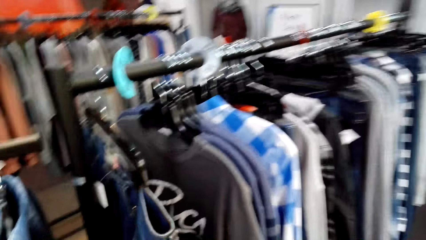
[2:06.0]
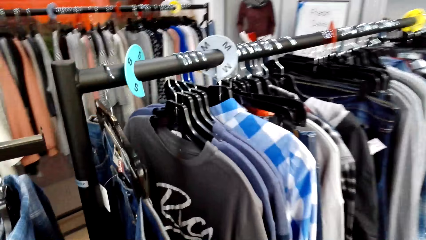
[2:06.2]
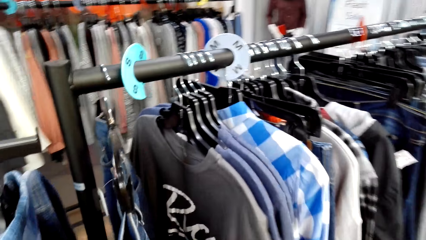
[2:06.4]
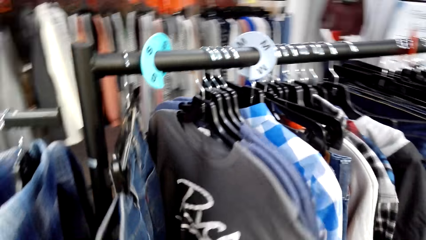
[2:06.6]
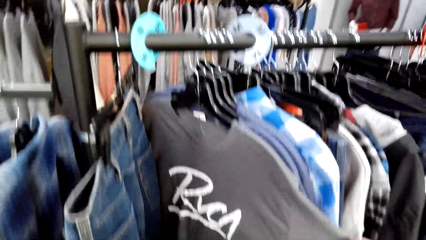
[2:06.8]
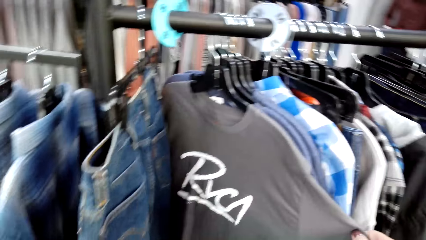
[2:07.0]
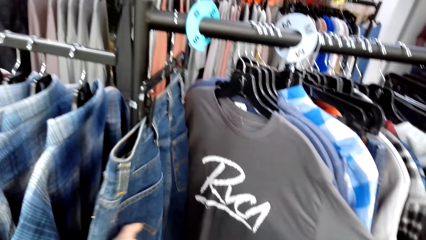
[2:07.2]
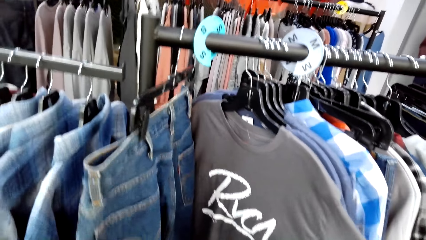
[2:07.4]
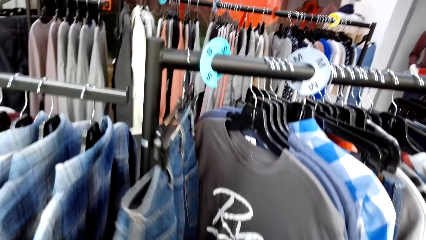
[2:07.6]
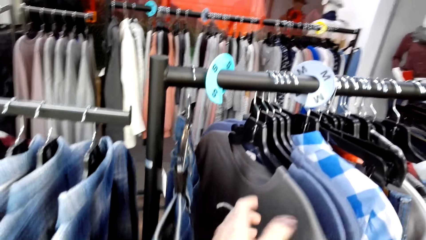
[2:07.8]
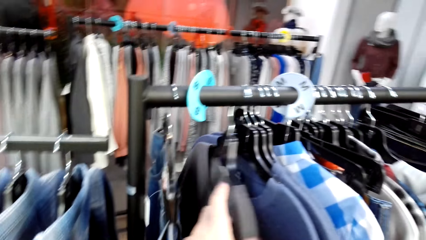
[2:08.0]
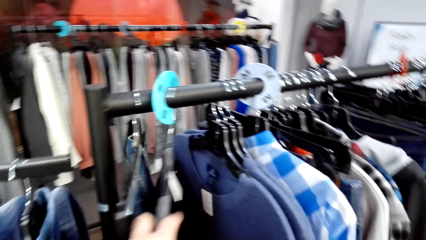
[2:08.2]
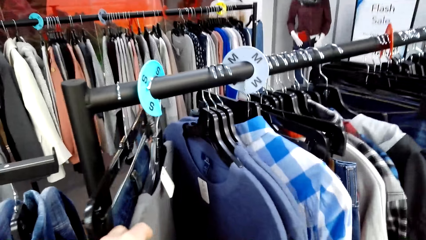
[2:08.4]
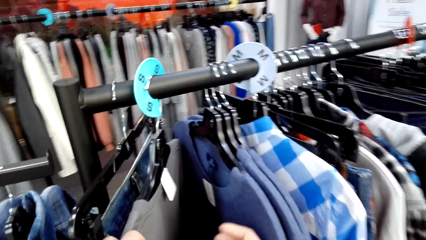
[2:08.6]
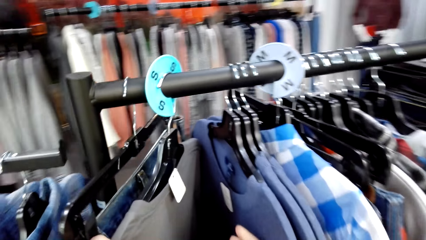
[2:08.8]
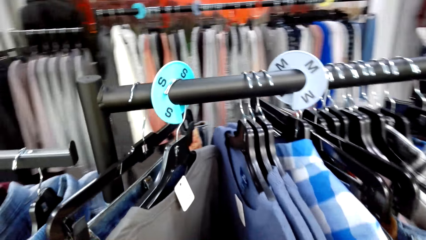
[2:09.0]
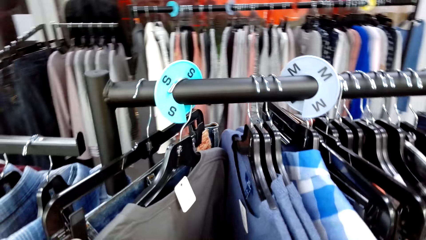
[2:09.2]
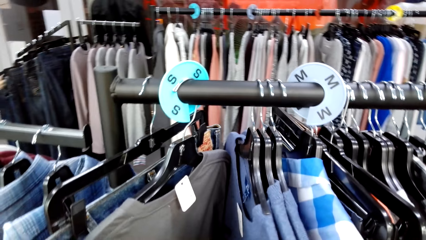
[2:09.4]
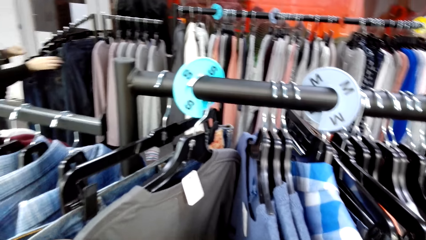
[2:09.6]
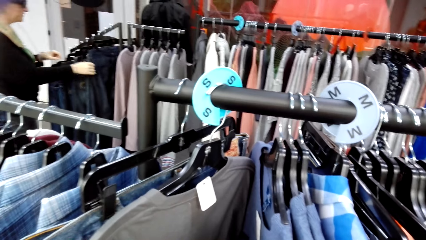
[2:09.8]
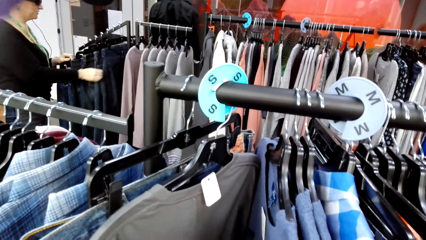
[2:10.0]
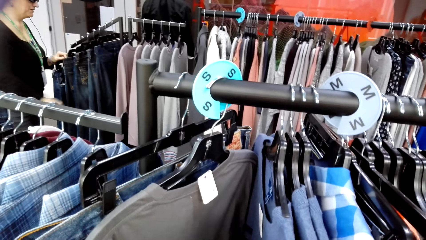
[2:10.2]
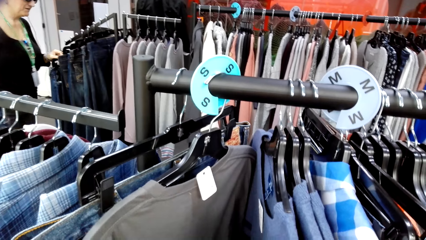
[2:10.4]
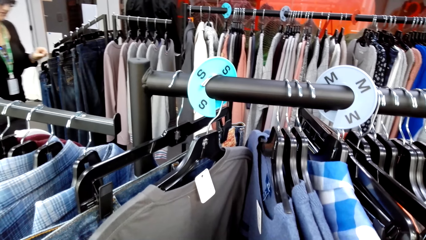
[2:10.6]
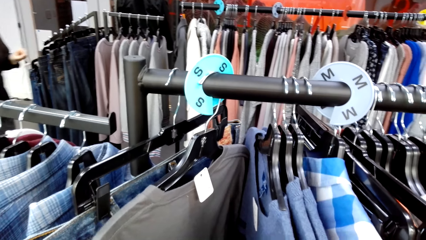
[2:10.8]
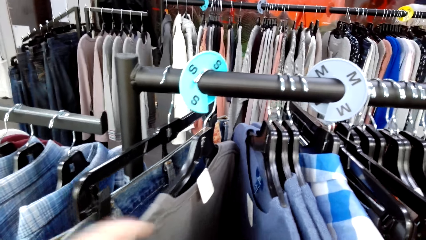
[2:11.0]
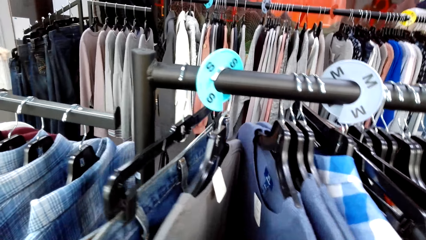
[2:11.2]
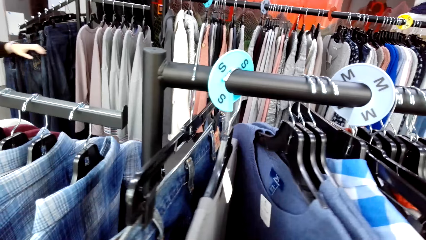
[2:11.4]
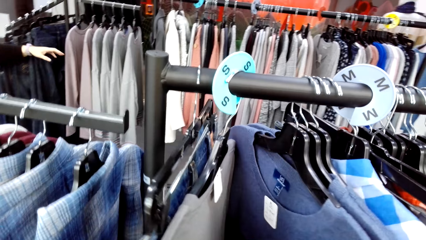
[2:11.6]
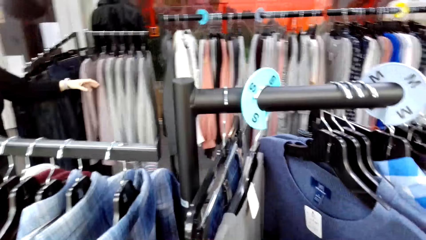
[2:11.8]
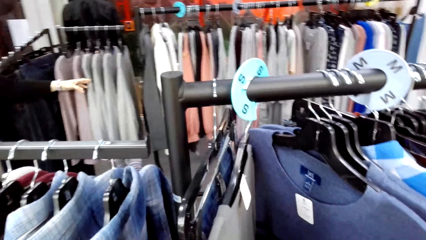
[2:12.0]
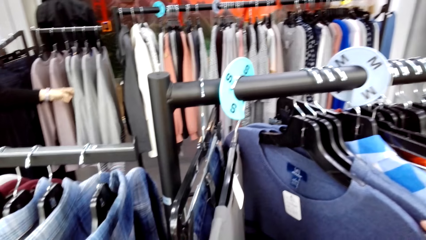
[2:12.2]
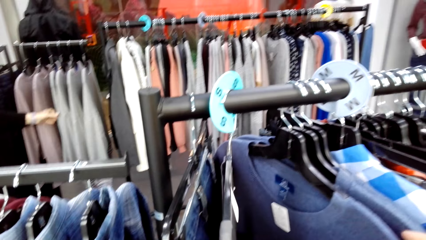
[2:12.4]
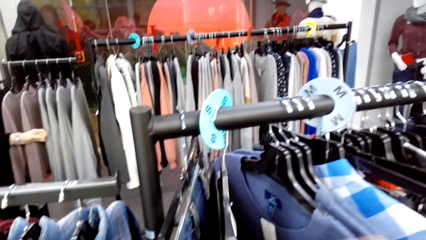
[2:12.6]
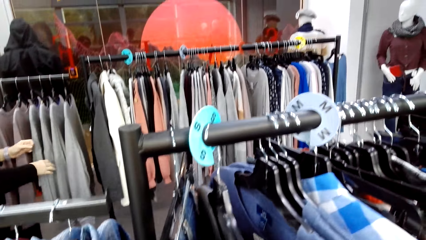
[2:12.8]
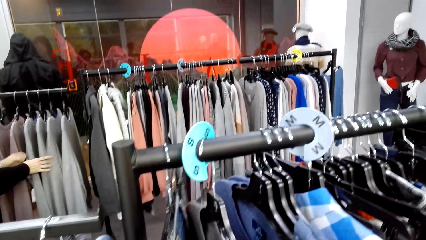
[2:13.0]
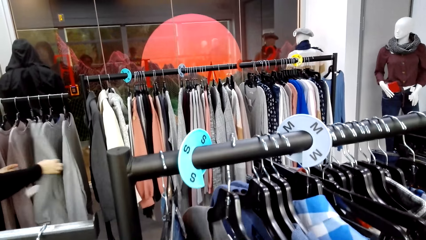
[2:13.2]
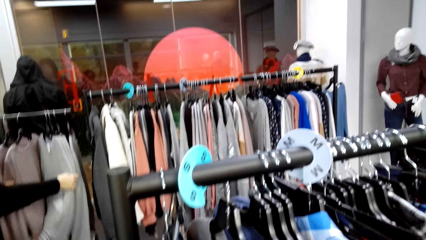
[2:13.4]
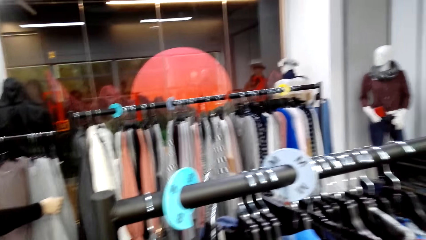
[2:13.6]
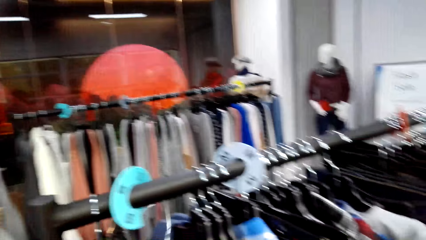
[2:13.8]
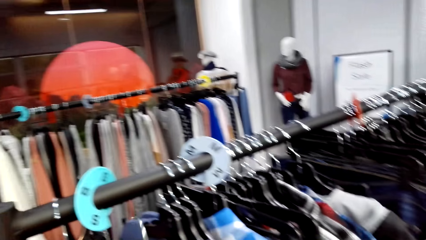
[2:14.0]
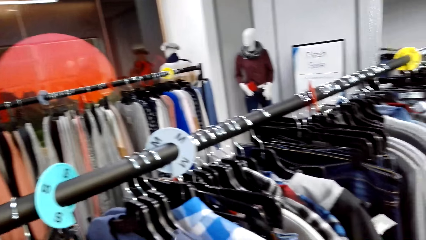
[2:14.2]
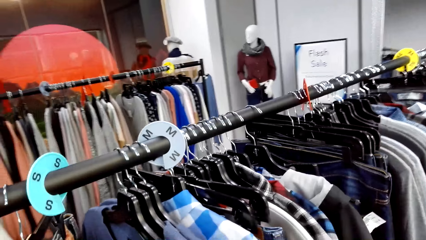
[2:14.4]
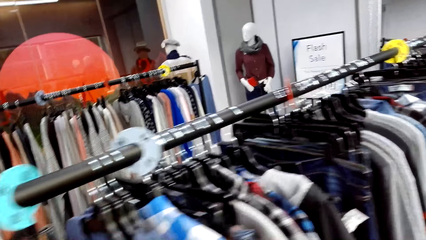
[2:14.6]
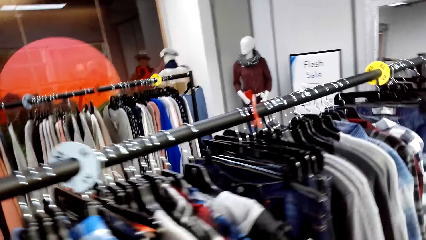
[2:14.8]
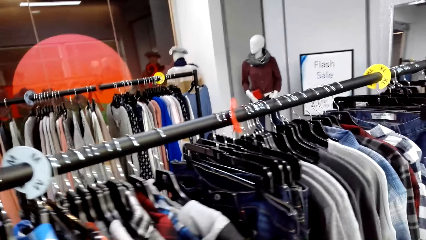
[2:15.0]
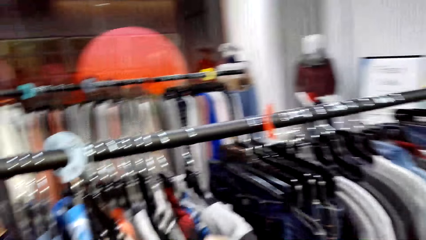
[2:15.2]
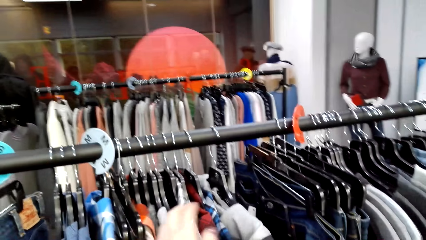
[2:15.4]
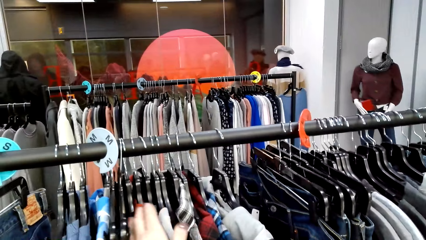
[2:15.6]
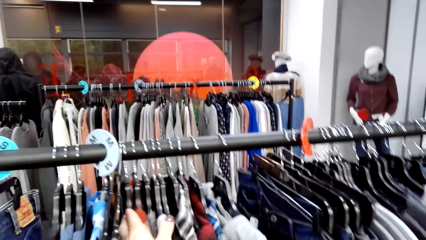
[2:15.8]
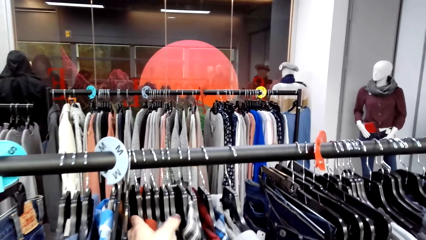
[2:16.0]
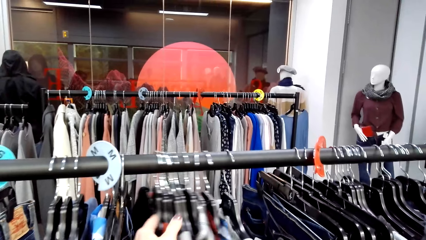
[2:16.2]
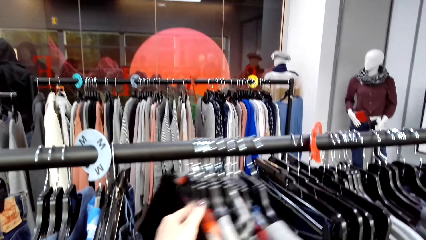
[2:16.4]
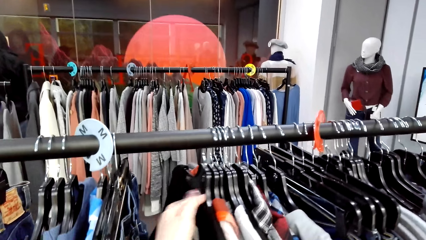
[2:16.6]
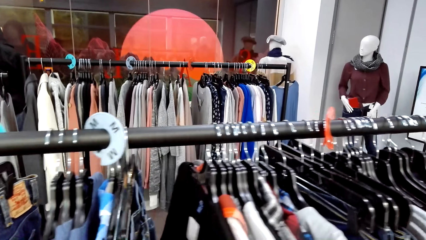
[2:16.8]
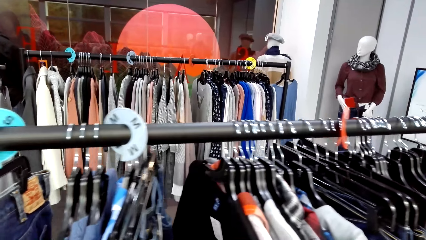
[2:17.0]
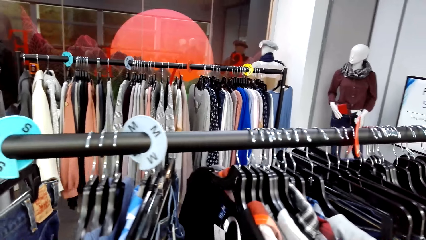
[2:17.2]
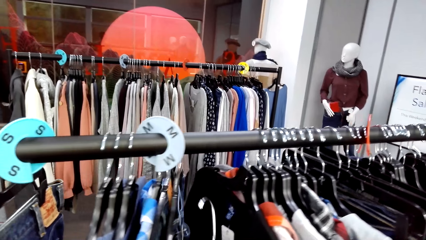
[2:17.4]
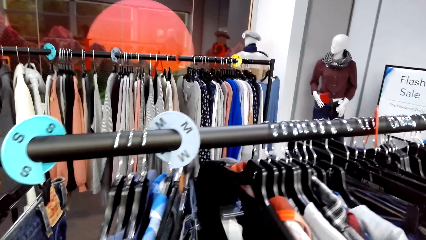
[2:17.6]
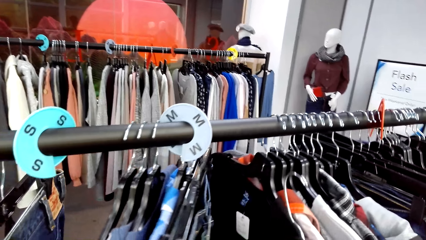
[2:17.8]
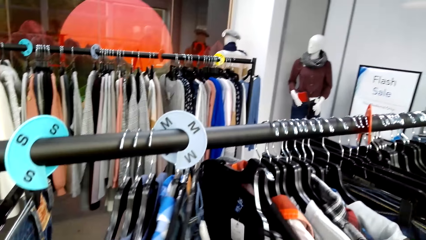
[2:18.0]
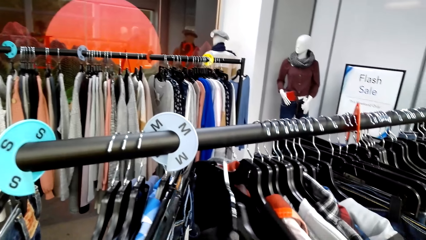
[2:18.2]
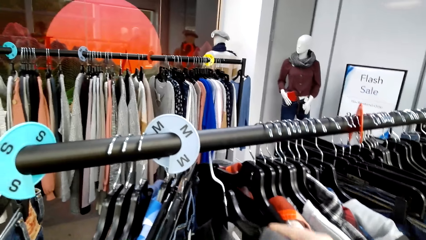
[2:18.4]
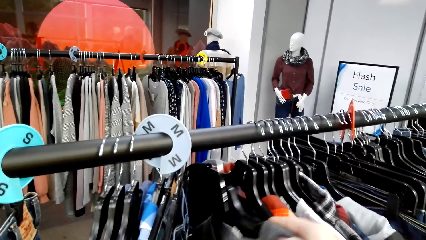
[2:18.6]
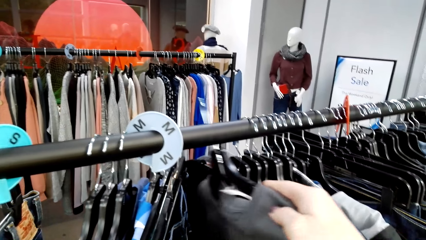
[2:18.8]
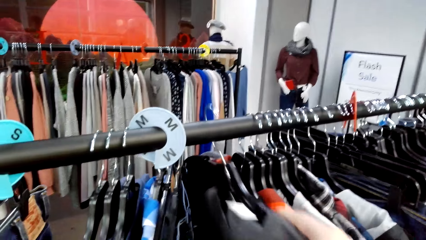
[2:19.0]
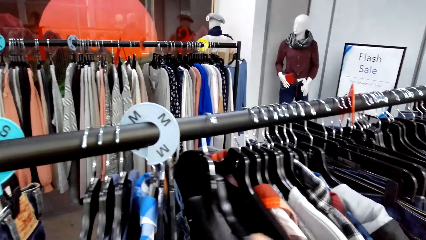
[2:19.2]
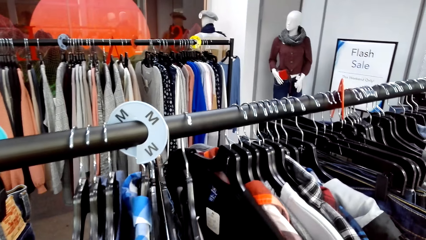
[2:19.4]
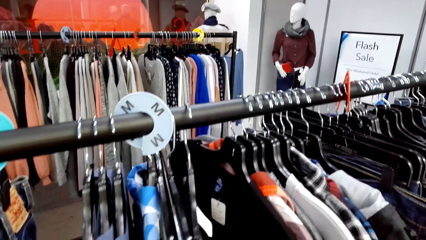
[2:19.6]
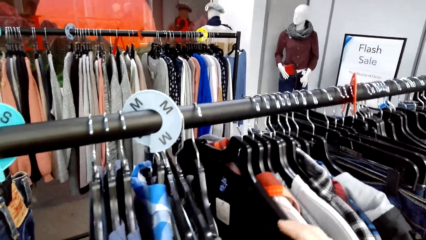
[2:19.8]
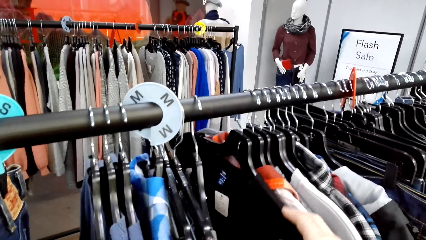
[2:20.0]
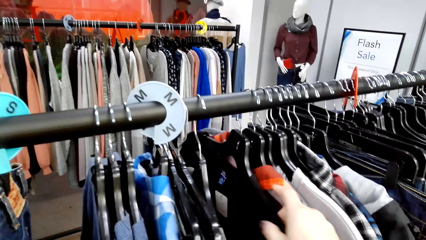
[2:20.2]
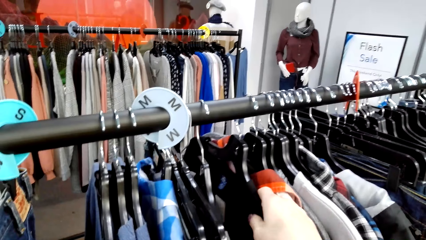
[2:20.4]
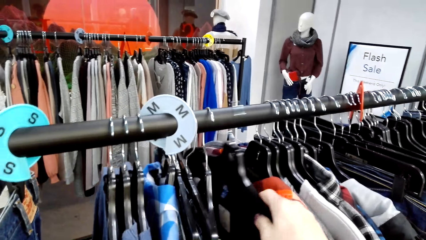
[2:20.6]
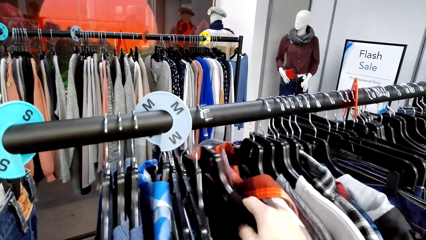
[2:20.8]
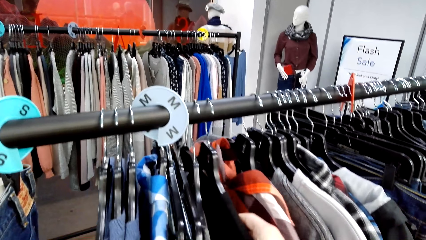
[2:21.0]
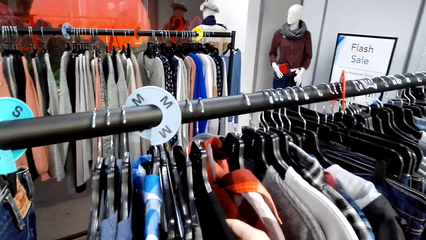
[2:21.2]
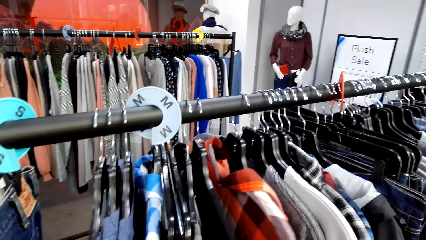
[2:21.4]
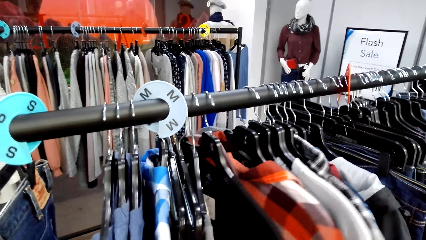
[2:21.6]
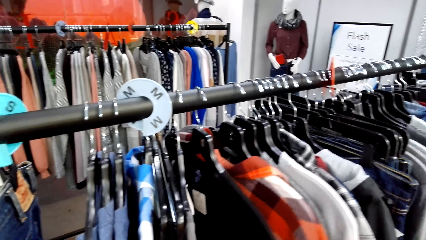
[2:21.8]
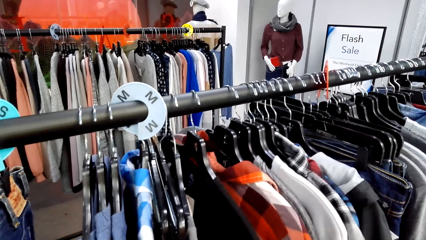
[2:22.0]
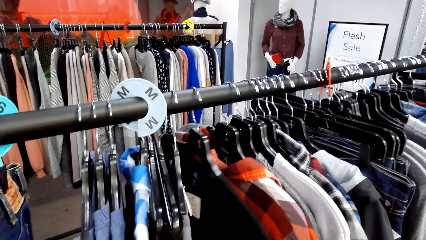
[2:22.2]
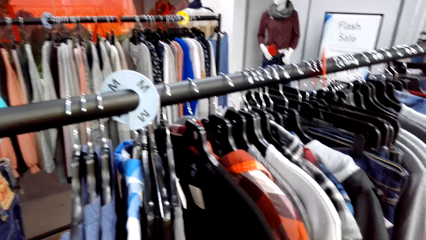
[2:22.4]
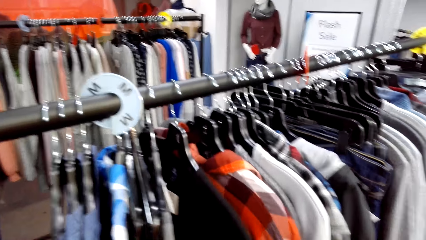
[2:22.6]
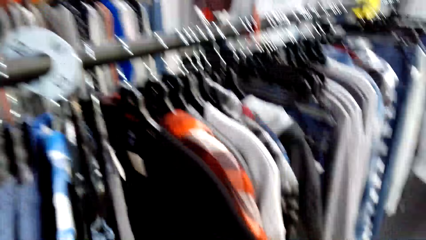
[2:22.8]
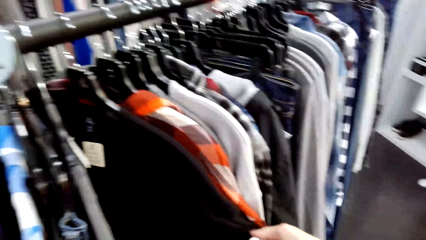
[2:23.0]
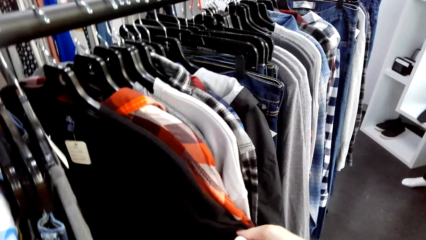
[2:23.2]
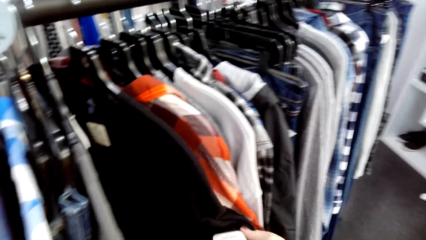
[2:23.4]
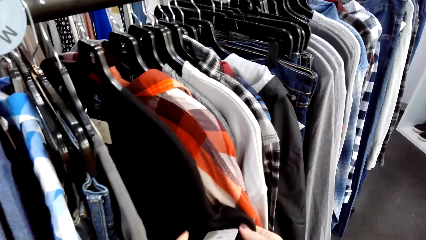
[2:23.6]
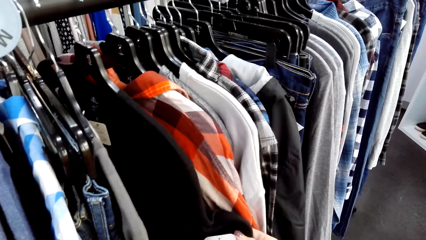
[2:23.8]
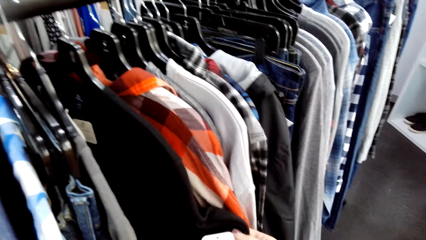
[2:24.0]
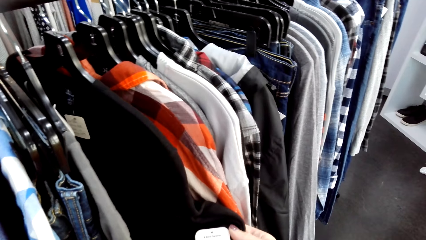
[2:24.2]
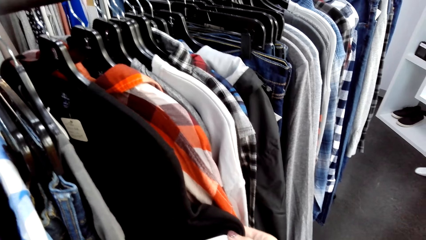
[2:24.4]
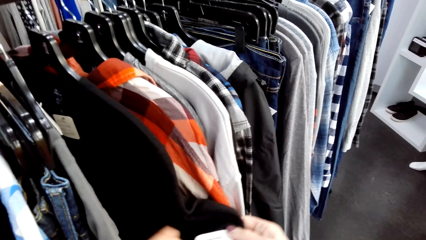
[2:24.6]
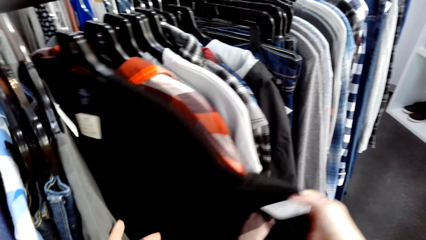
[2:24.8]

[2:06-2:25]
The camera wearer moves around. They look at the clothes. A lady moves hands away from the clothes. The camera wearer moves the clothes. A man selects the tops on the hangers. The lady moves the clothes. The camera wearer pulls the clothes. They hang the cloth on the rail. They look at the cloth.
